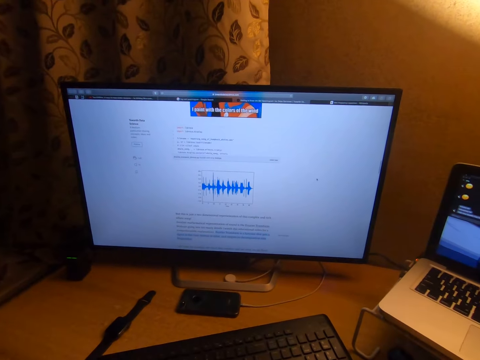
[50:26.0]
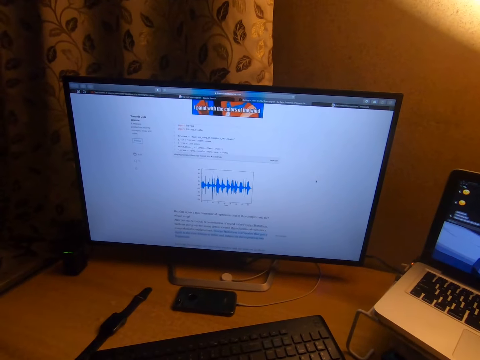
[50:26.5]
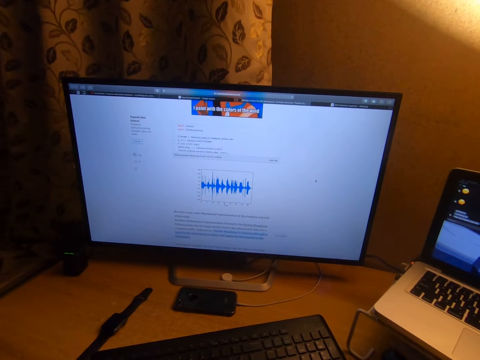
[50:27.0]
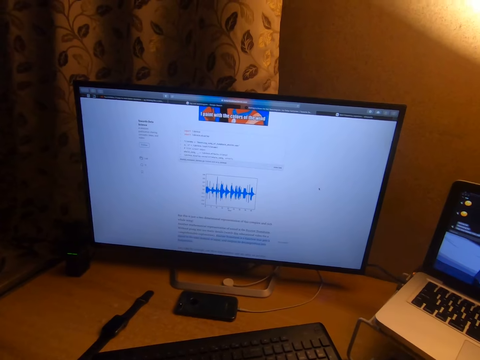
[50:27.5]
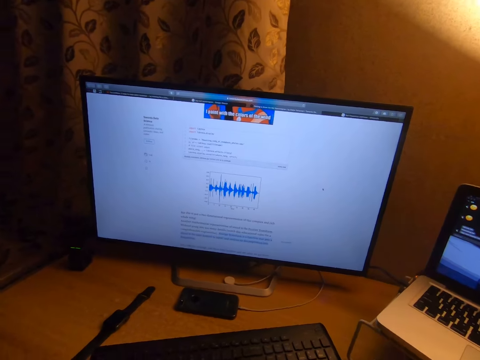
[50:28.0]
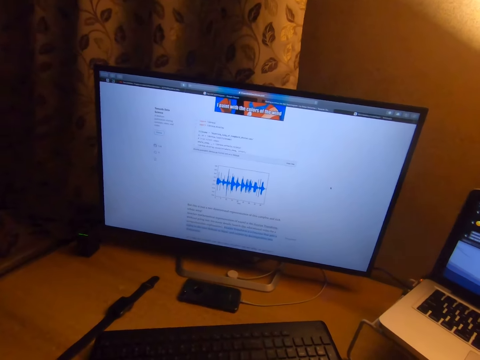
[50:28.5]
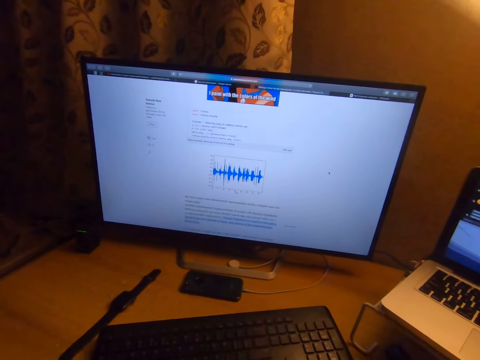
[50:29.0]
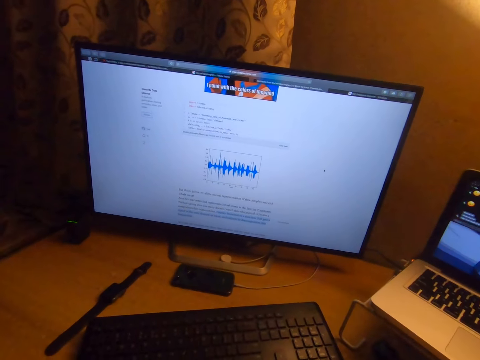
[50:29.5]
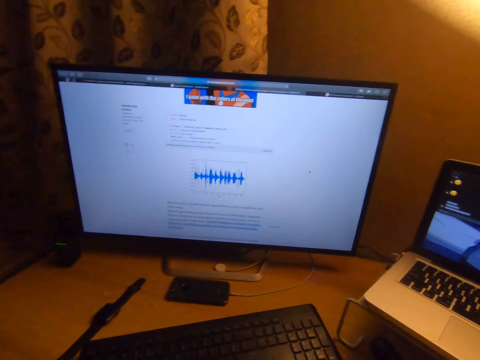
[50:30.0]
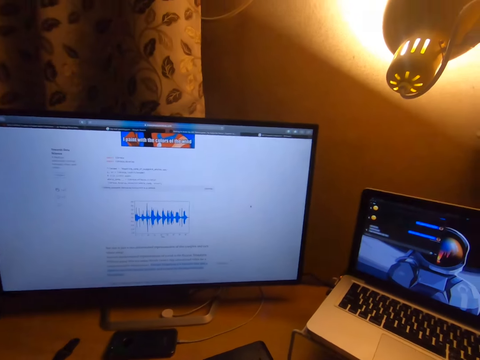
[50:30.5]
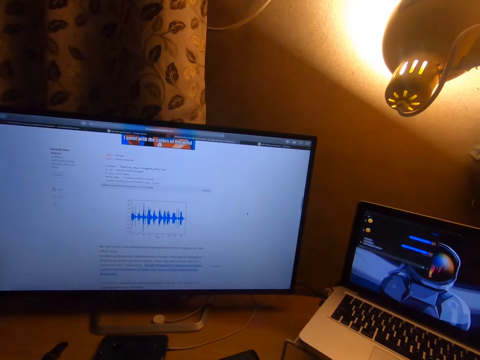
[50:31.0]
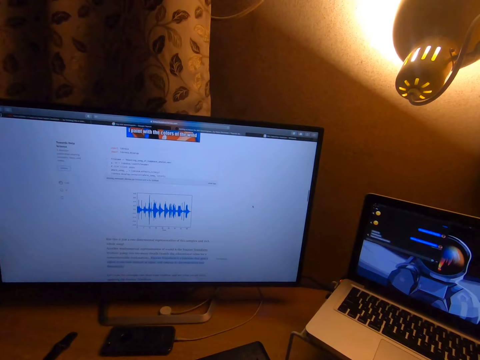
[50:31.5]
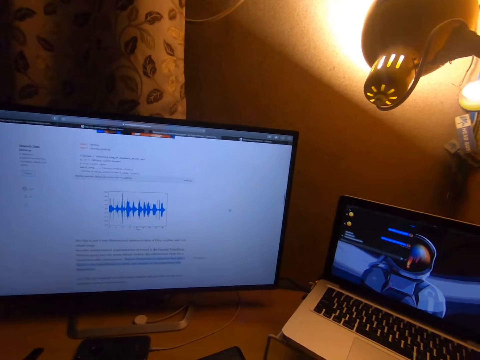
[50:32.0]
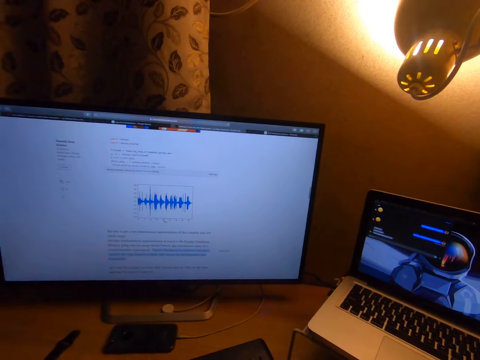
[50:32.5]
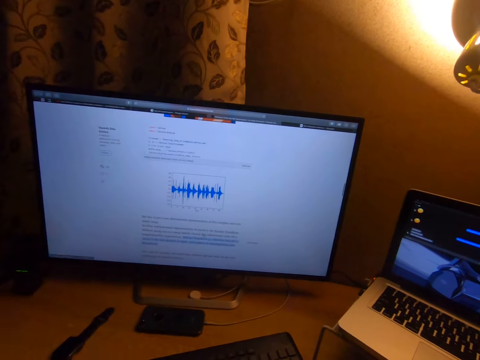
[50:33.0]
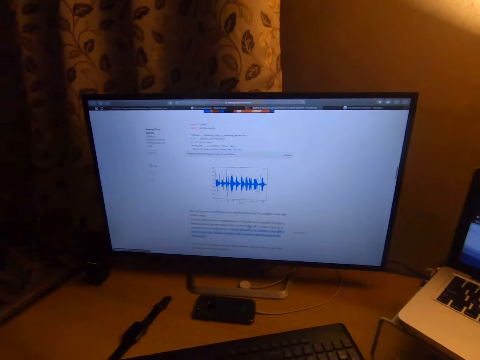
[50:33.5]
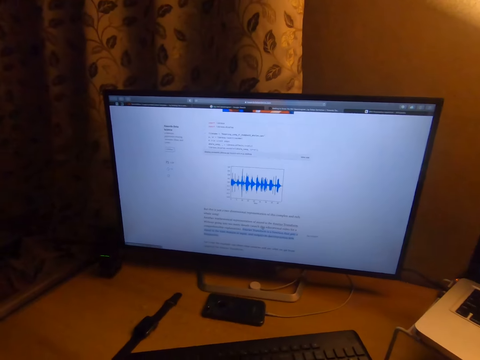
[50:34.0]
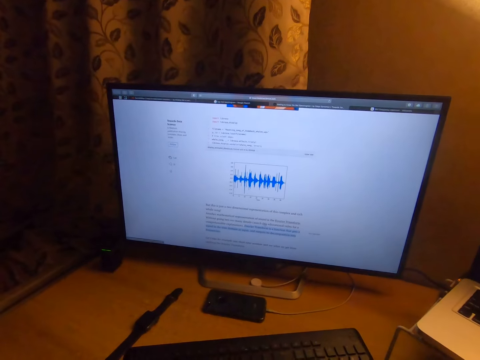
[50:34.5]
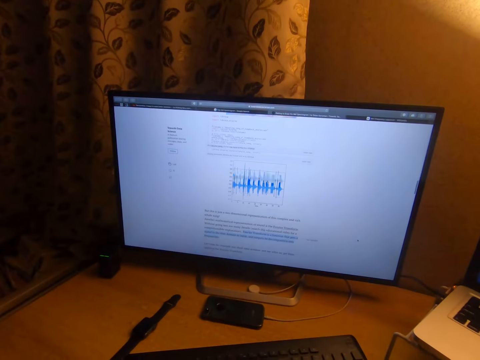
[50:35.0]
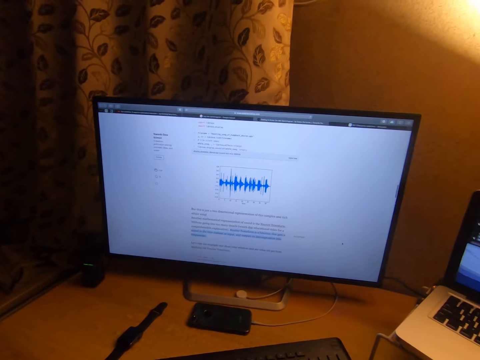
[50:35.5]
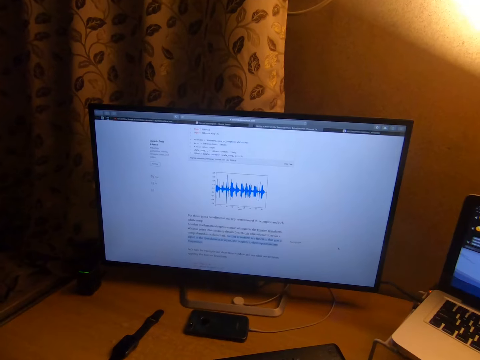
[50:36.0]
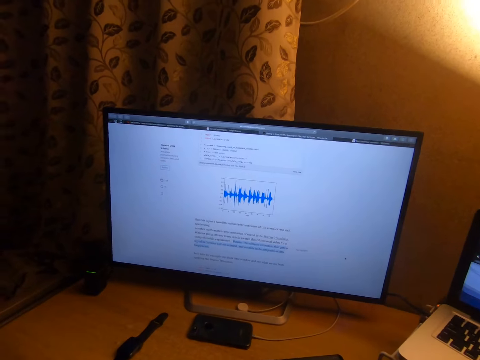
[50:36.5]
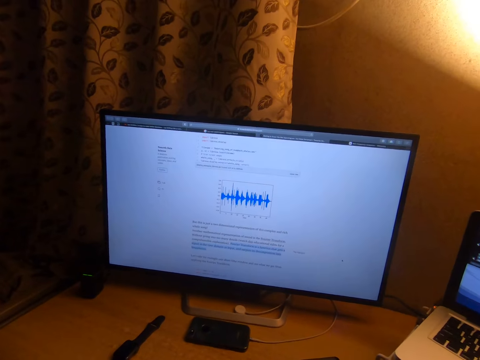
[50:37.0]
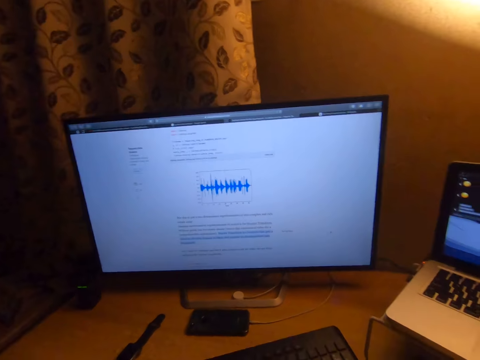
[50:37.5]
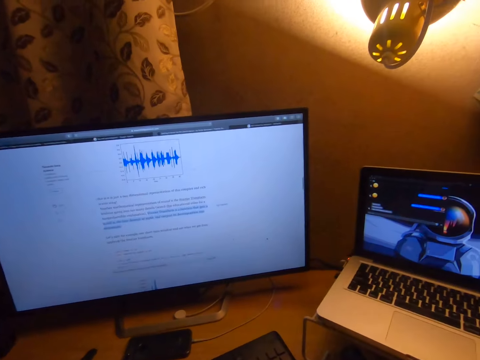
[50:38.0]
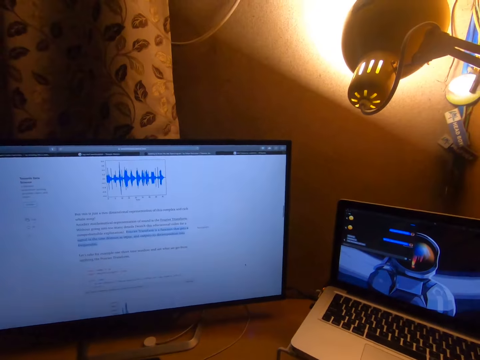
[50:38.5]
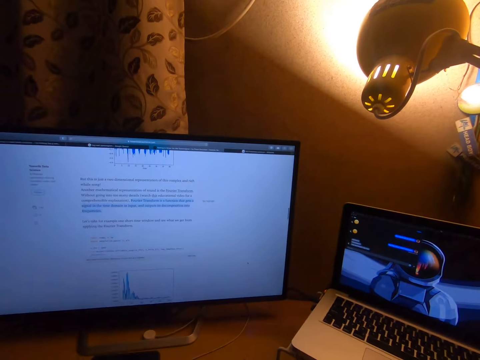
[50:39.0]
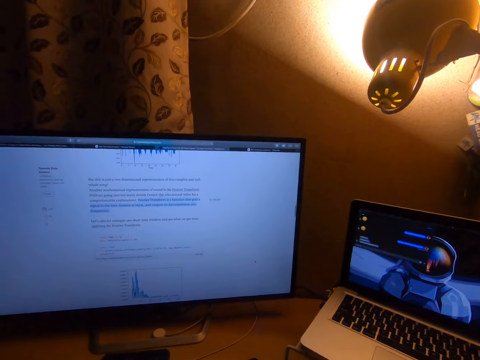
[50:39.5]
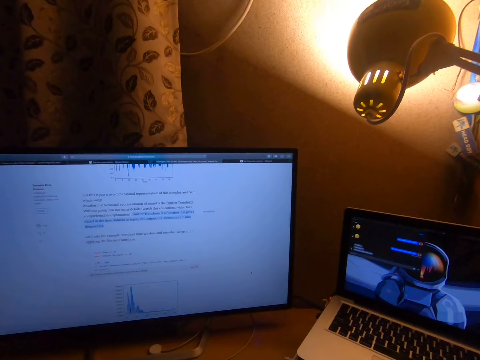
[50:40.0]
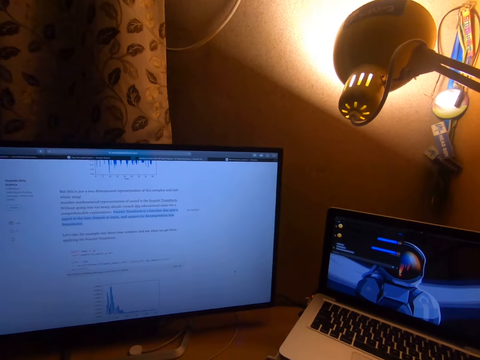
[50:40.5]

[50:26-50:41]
The camera wearer turns the head right. They stare at the laptop. They turn the head left. They stare at the television. They turn the head right. They stare at the pendant light.

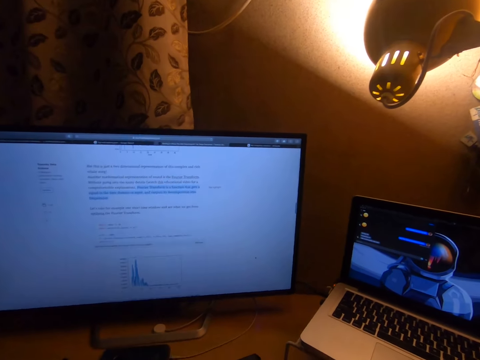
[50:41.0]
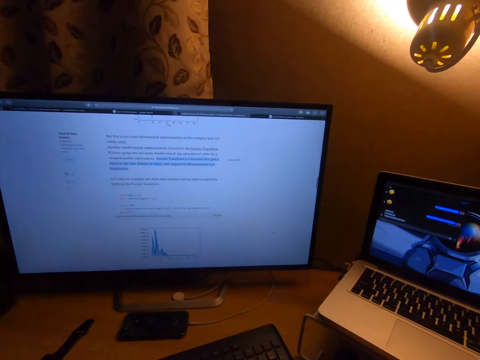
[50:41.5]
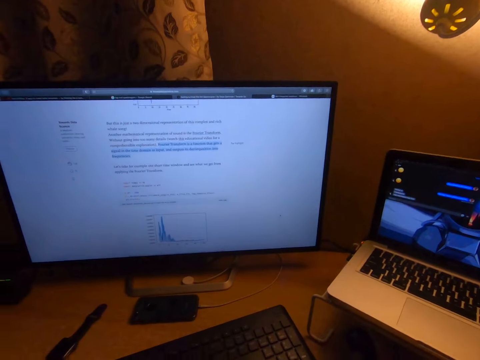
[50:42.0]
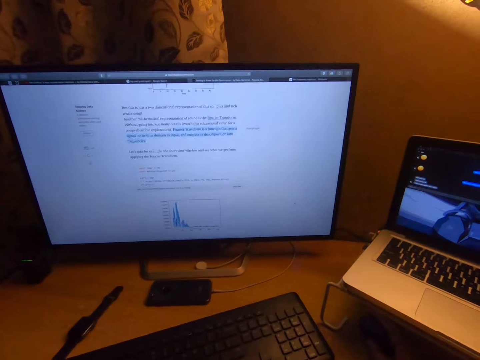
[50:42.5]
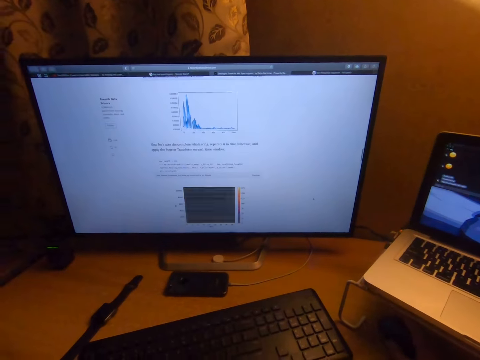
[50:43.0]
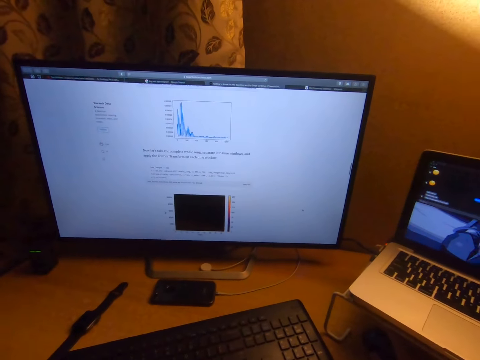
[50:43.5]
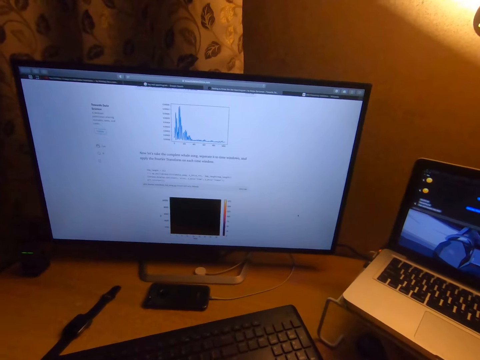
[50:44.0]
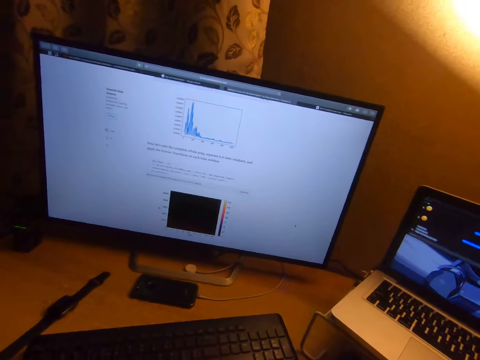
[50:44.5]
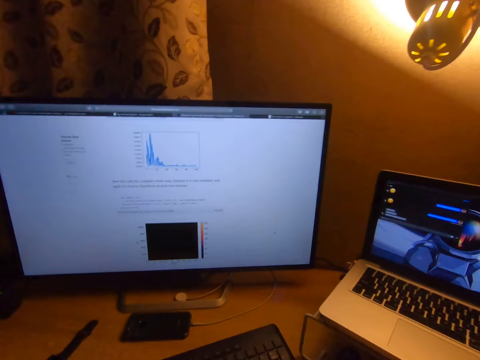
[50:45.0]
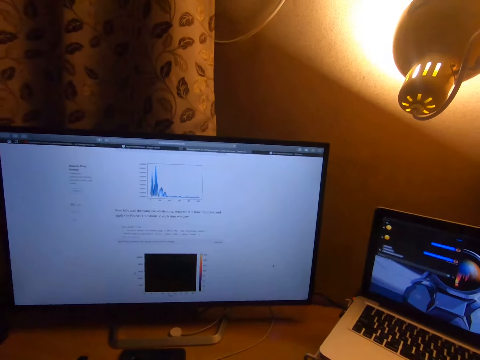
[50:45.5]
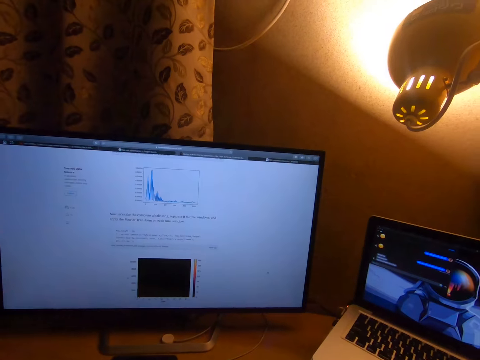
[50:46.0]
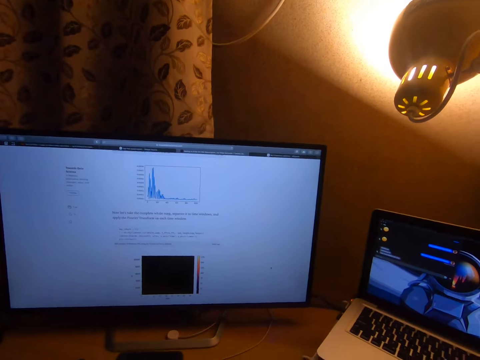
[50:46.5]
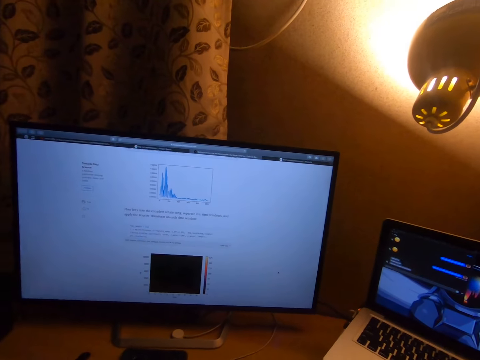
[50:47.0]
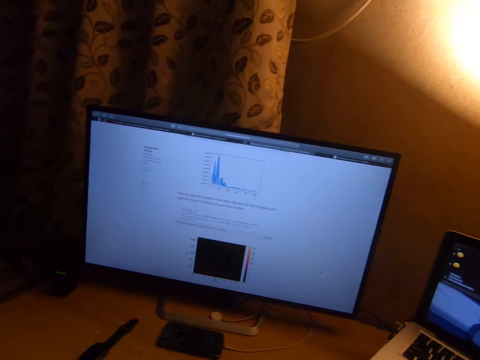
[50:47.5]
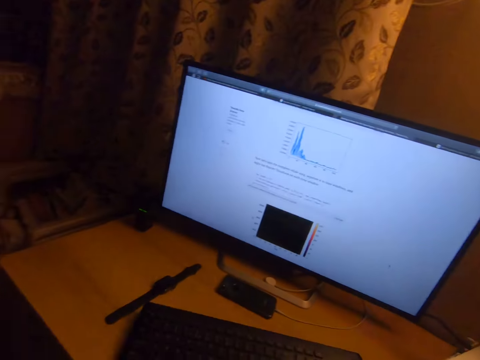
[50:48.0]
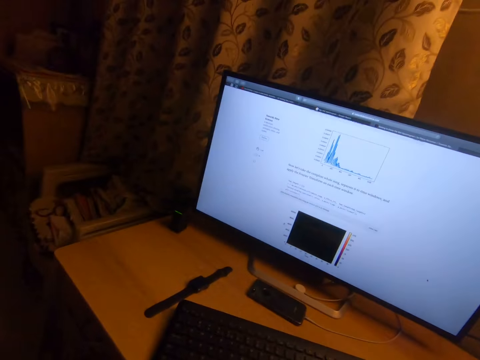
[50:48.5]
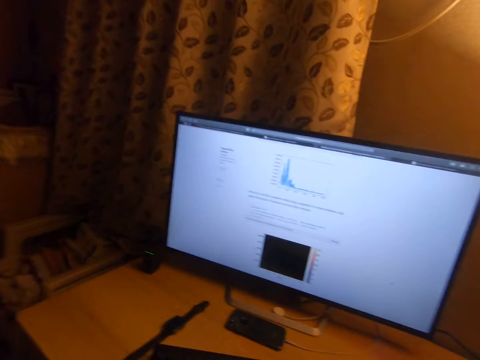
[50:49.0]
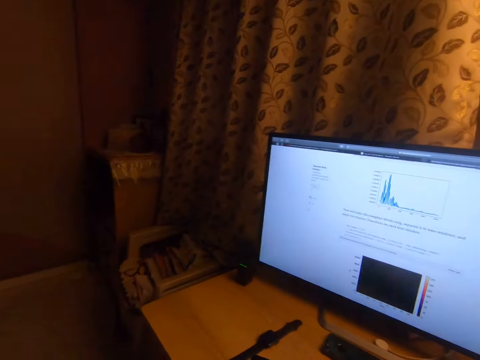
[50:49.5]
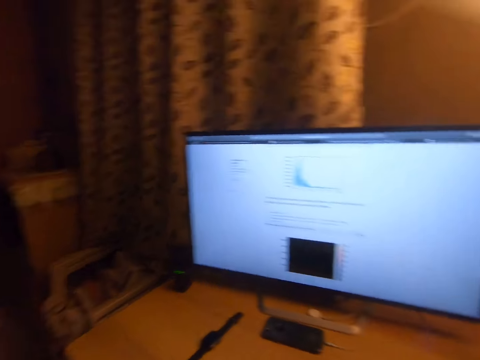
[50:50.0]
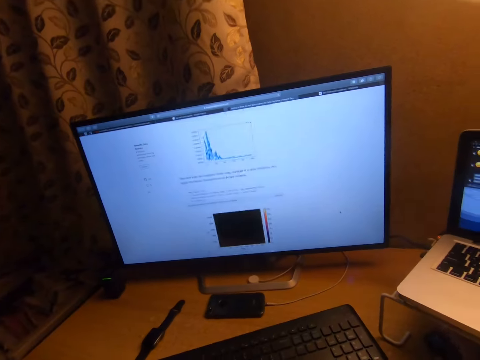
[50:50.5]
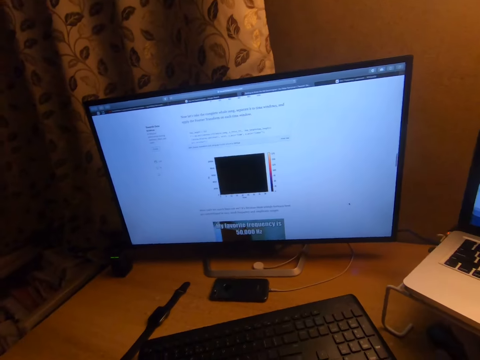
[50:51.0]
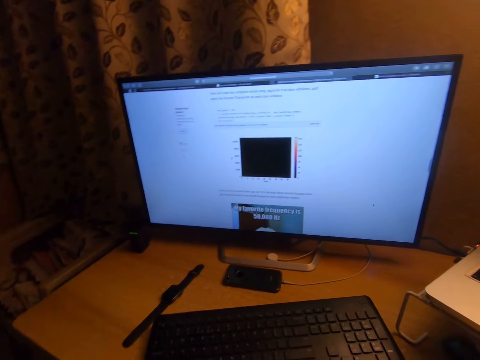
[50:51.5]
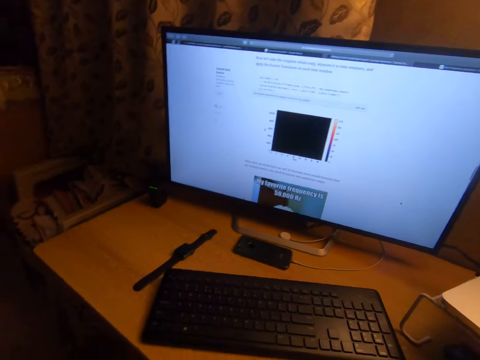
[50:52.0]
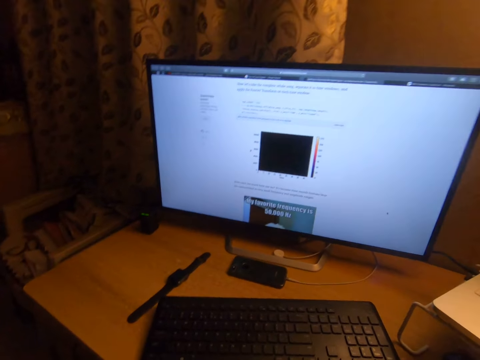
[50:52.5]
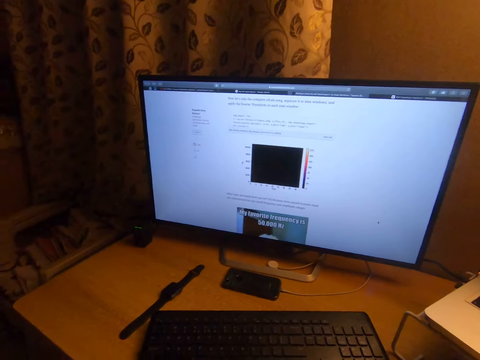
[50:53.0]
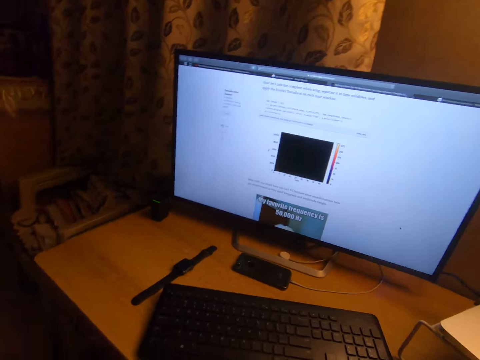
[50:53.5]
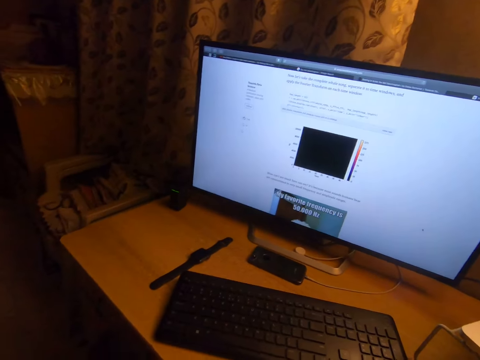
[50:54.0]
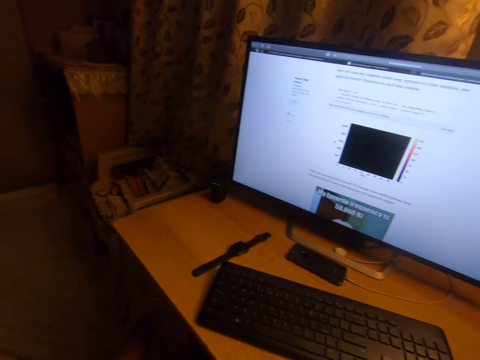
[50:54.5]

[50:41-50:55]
The camera wearer turns the head left. They stare at the television. They move the head up. They stare at the pendant light. They turn the head left. They turn the head right. They stare at the television. They turn the head right. They turn the head left.
